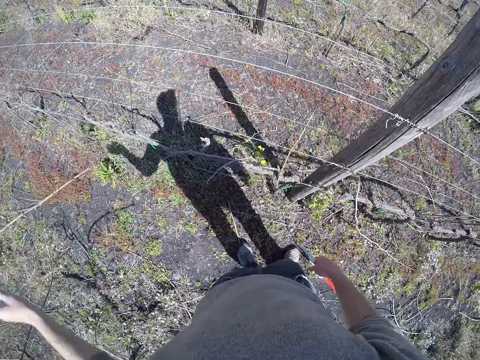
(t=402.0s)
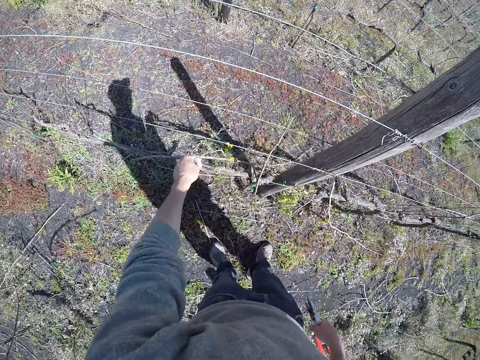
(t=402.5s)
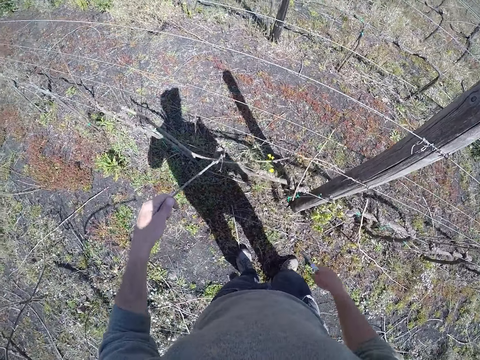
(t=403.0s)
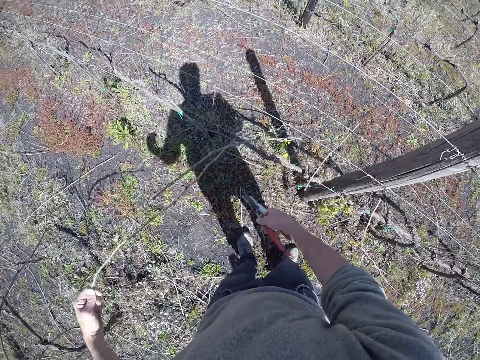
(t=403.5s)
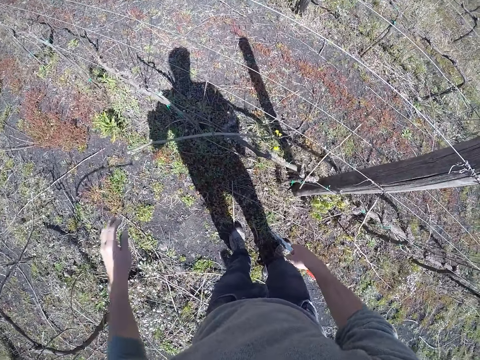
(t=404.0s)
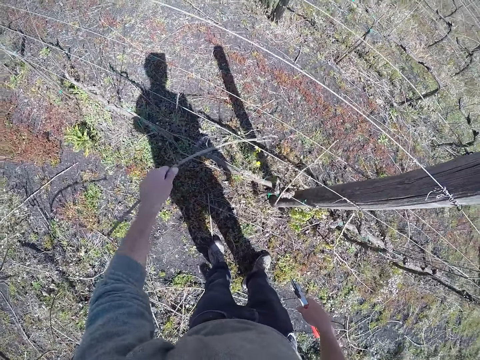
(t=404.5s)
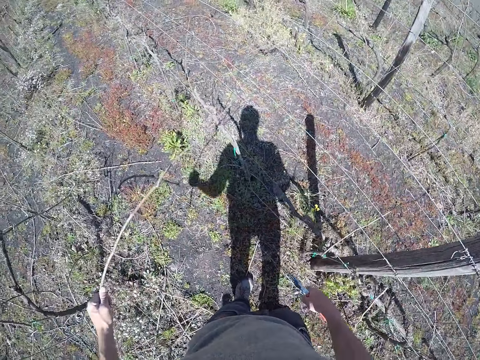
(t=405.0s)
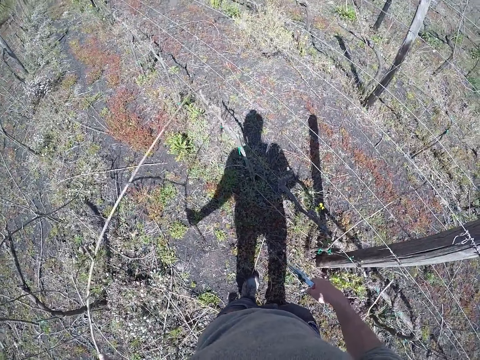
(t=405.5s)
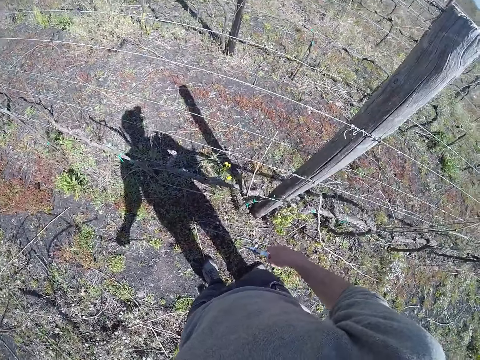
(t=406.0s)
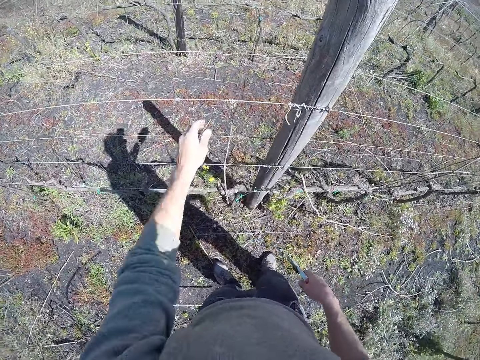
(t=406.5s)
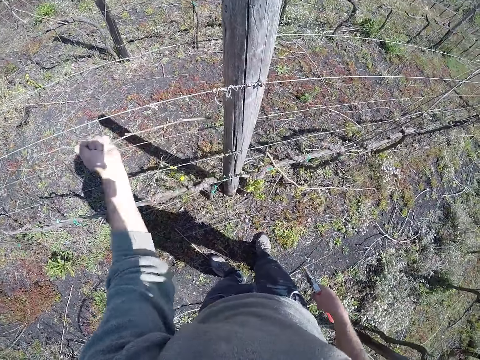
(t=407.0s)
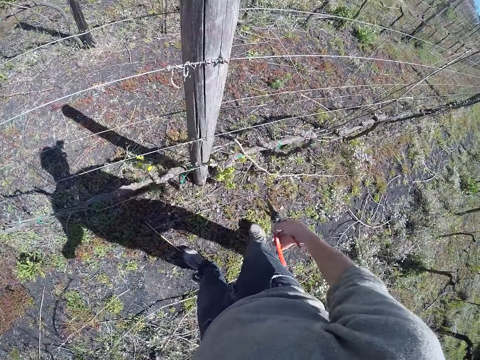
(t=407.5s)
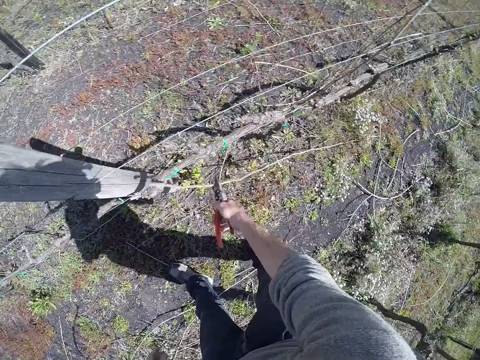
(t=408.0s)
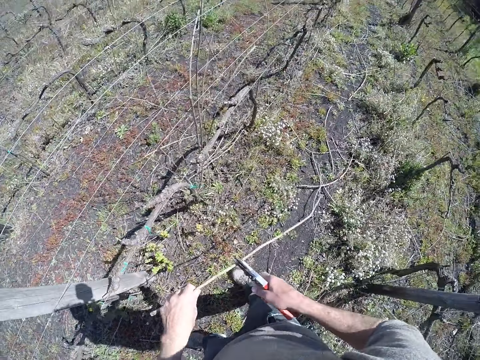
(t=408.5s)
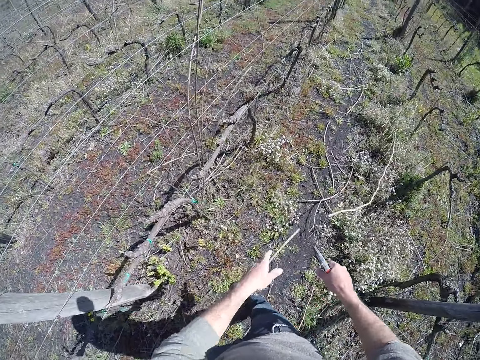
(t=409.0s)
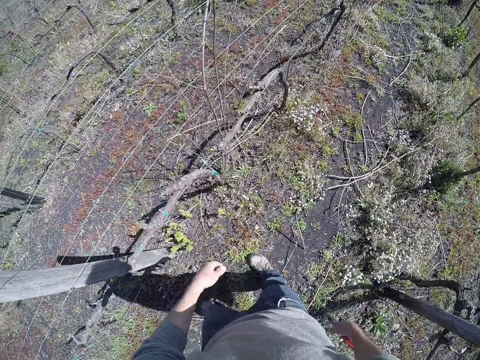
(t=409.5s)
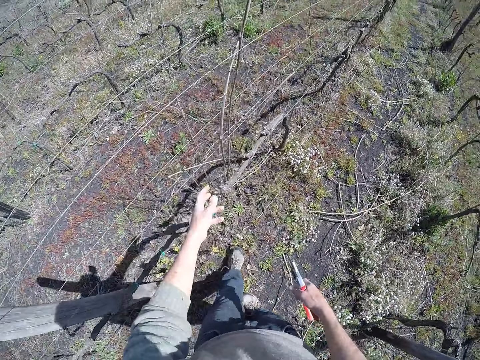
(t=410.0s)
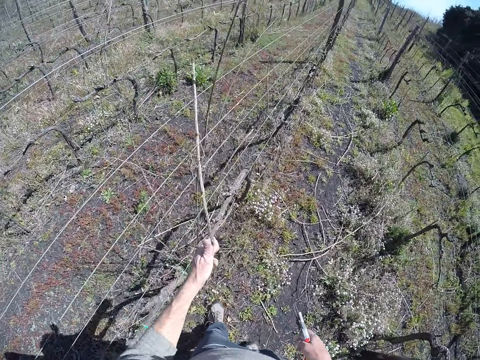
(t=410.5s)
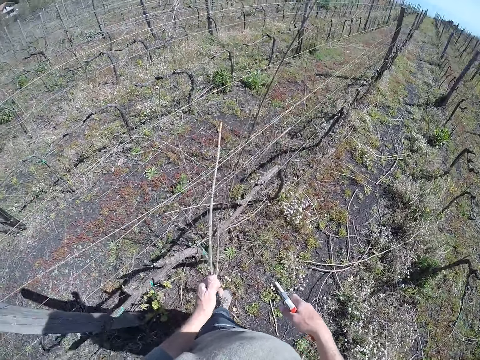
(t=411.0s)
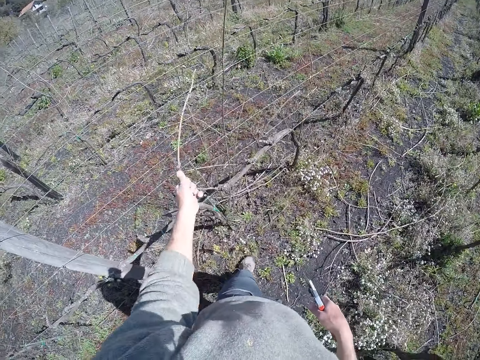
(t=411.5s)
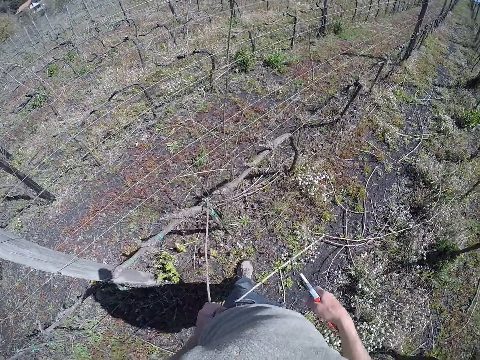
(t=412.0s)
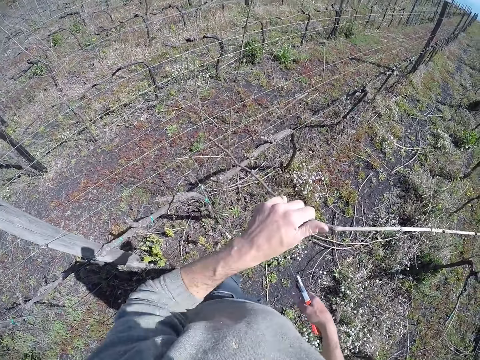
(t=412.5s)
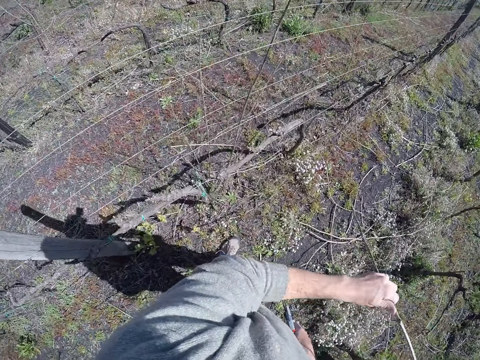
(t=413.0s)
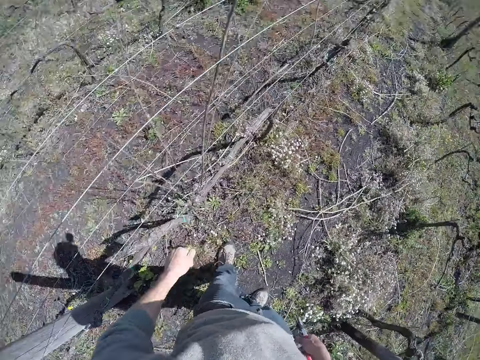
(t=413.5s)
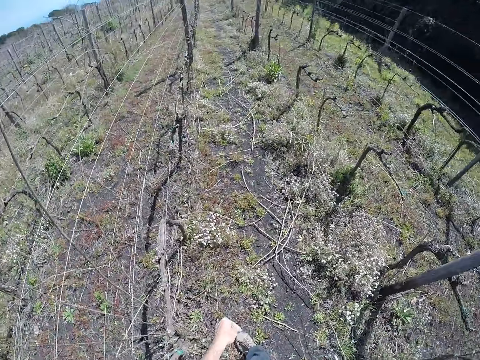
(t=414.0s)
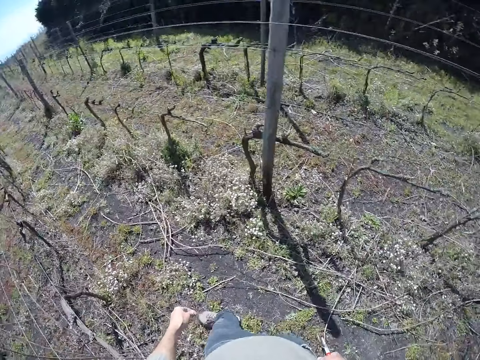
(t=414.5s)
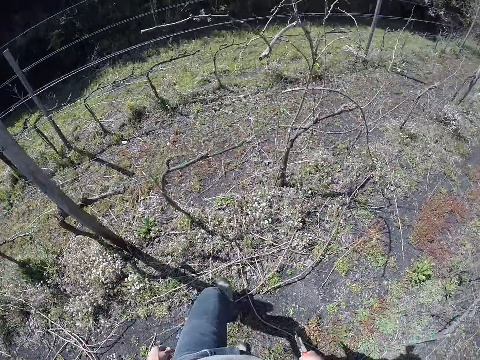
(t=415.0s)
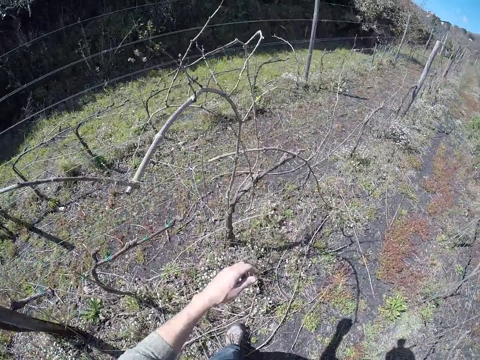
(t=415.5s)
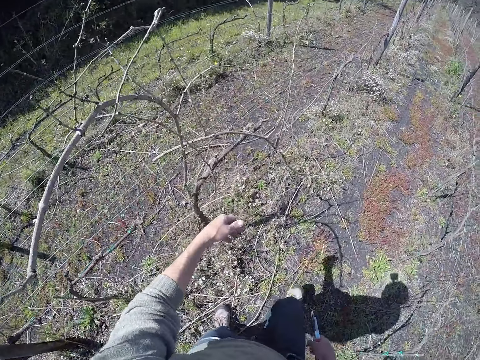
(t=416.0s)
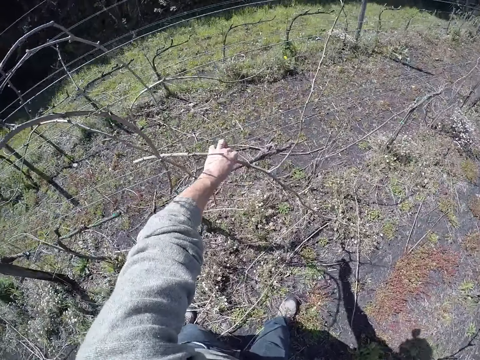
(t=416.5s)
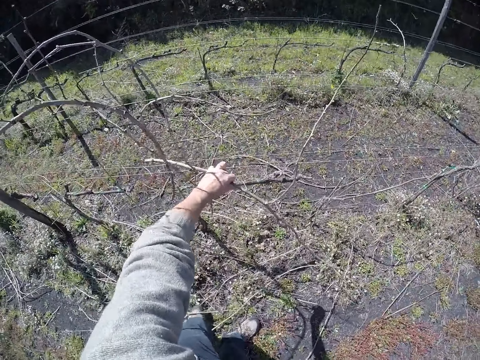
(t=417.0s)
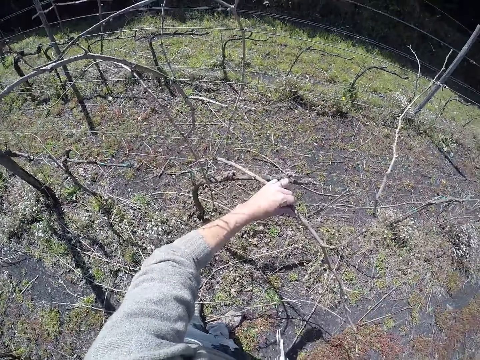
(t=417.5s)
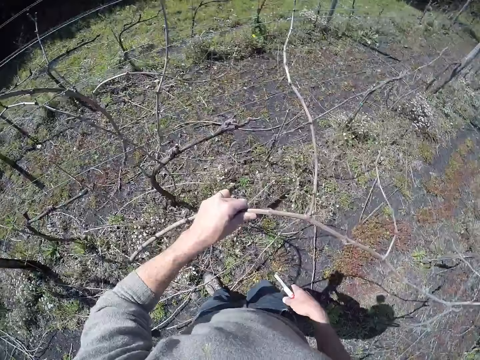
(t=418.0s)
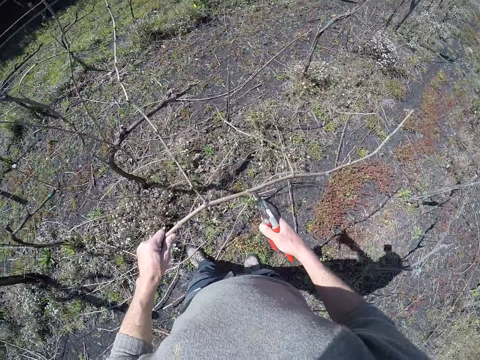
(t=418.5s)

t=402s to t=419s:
The camera wearer drops the twig in his left hand on the ground. He pulls a twig from the barbed wire with his left hand. He drops the twig in his left hand on the ground. He pulls a twig from the barbed wire with his left hand. He drops the twig in his left hand on the ground. He pulls a twig from the barbed wire with his left hand. He picks up a twig from the ground with the pliers in his right hand. He cuts the twig or stem with the pliers in his right hand. He drops the twig in his left hand on the ground. He pulls a twig from the barbed wire with his left hand. He moves the stem. He drops the twig in his left hand on the ground. He pulls a twig from the barbed wire with his left hand.

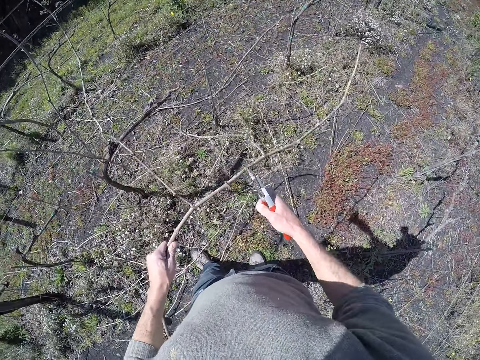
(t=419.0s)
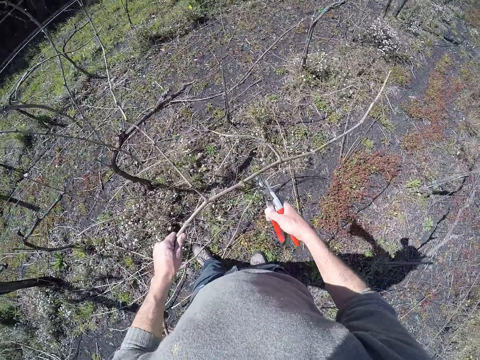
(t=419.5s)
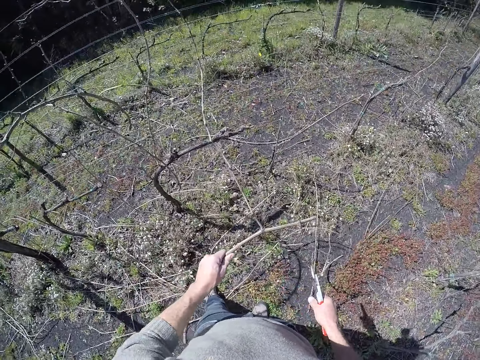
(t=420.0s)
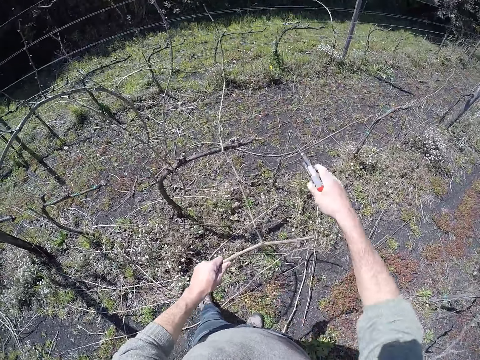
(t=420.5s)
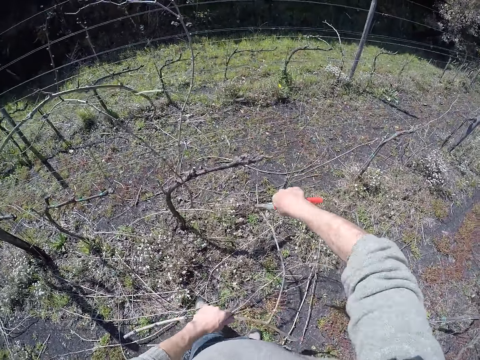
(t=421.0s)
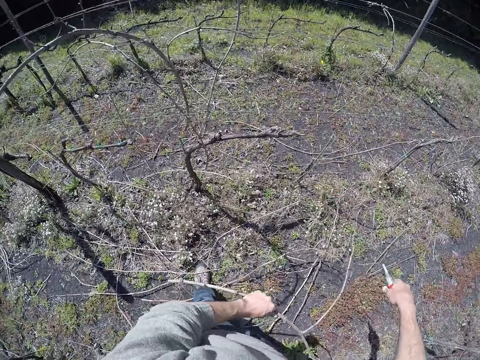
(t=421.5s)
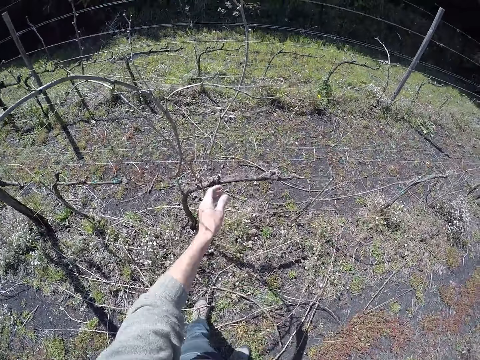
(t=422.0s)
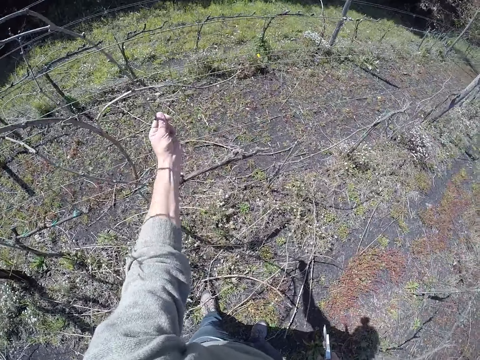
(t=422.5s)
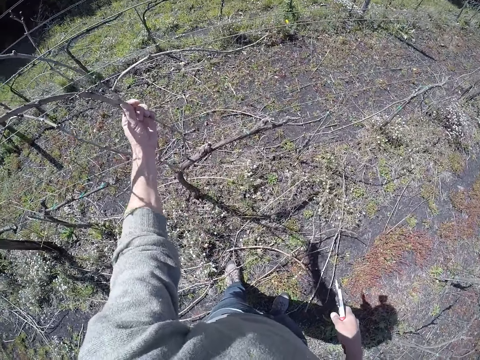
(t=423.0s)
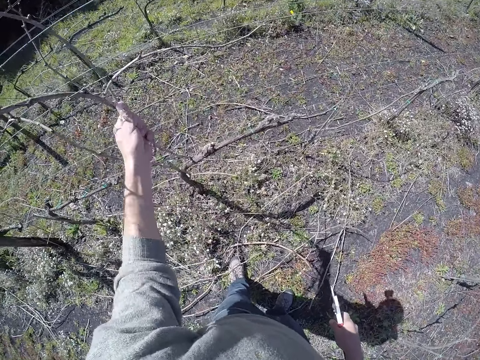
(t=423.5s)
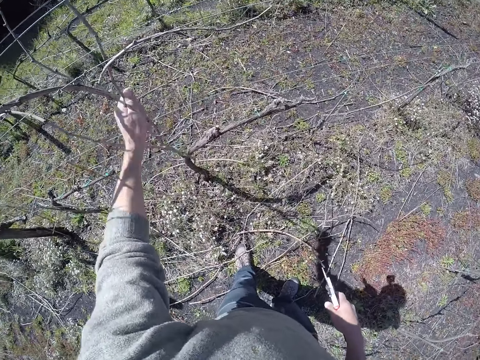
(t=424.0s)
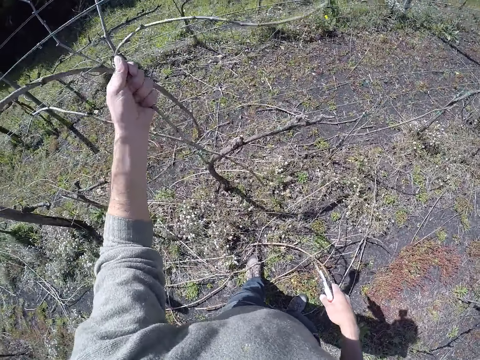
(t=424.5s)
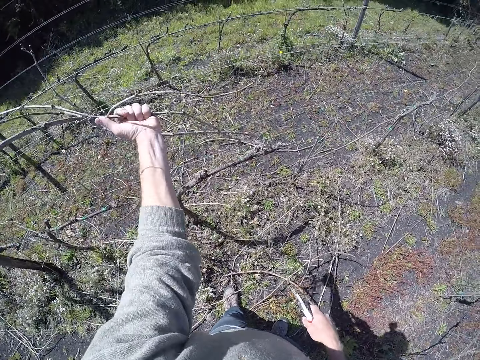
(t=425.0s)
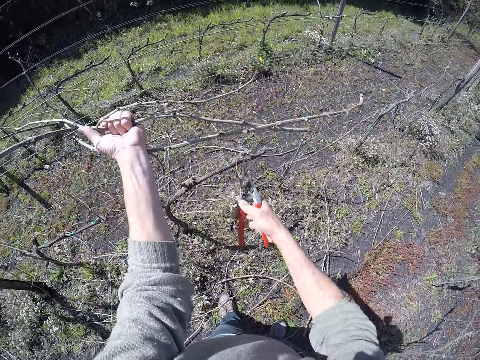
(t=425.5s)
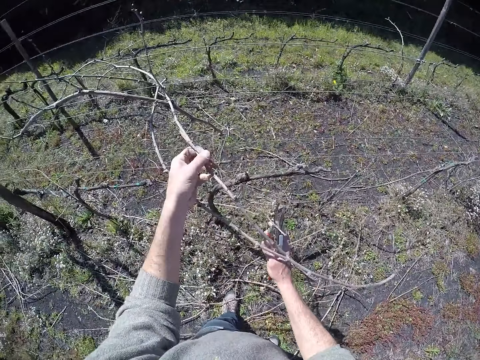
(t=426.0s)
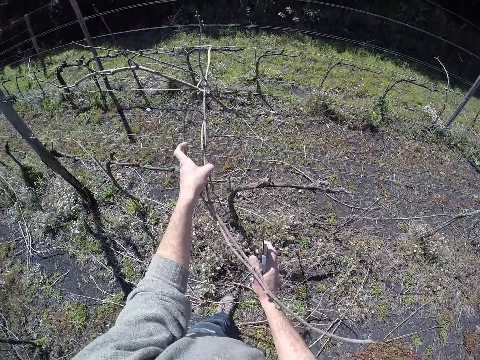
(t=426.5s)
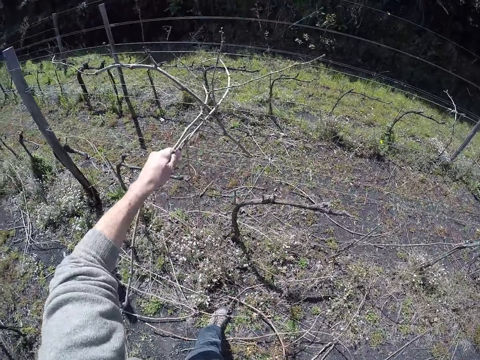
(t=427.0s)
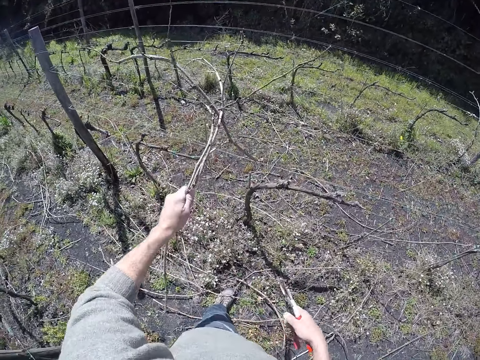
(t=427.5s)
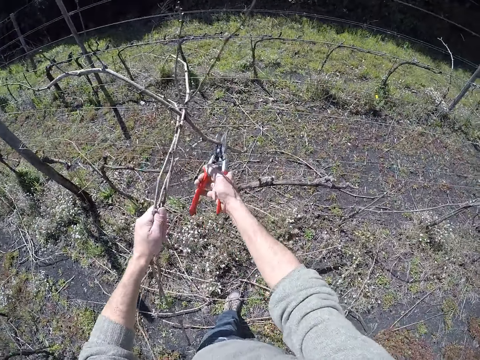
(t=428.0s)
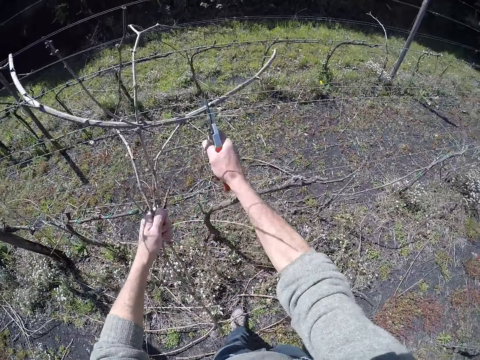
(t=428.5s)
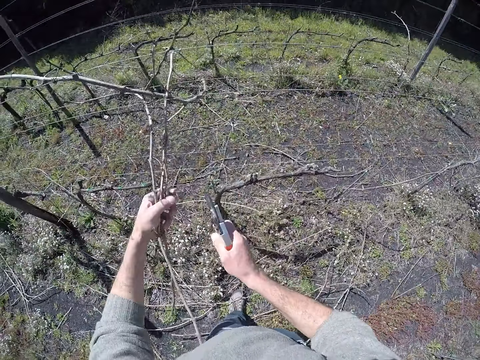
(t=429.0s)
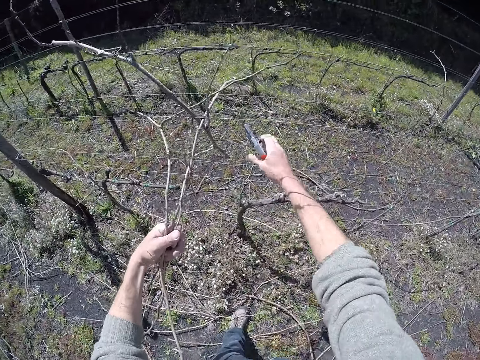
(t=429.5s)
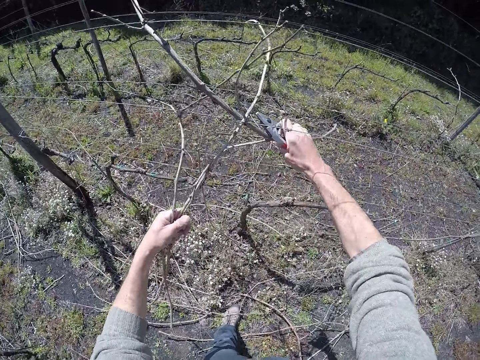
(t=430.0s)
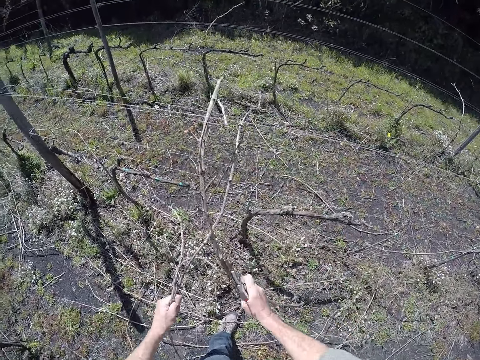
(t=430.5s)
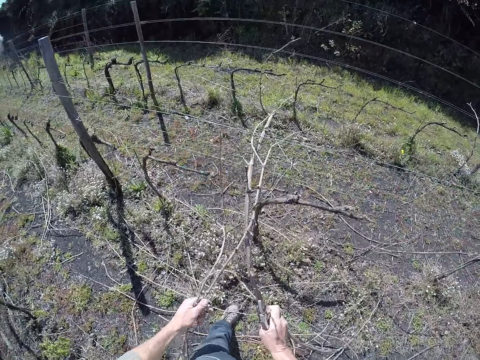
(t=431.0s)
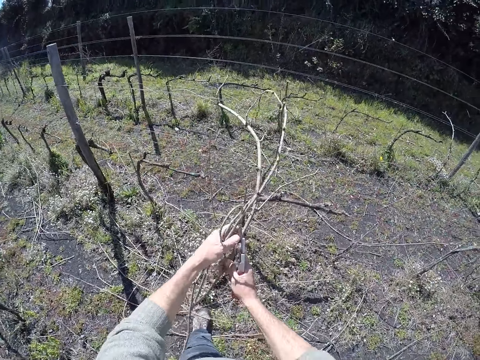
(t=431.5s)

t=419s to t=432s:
The camera wearer cuts the twig or stem with the pliers in his right hand. He drops the twig in his left hand on the ground. He pulls some twigs from the barbed wire with his left hand. He moves the stem. He cuts the twigs with the pliers in his right hand. He cuts the twigs with the pliers in his right hand again. He pulls the twig from the barbed wire with both hands.
